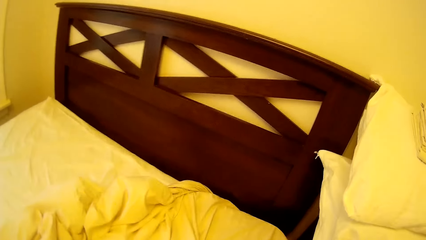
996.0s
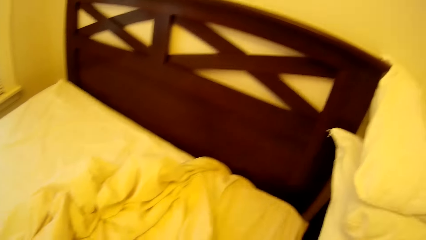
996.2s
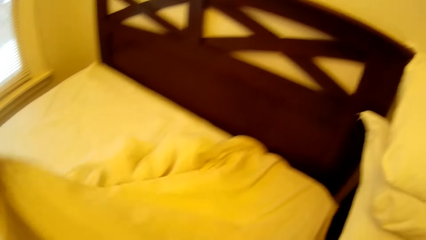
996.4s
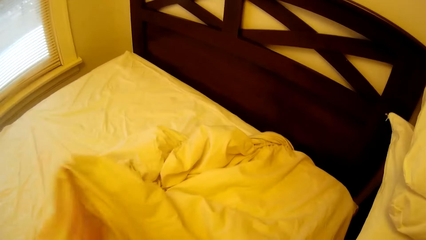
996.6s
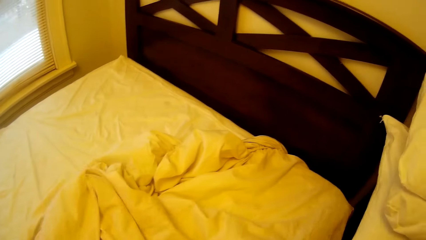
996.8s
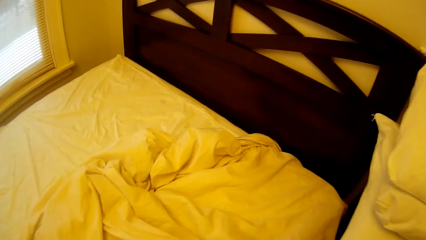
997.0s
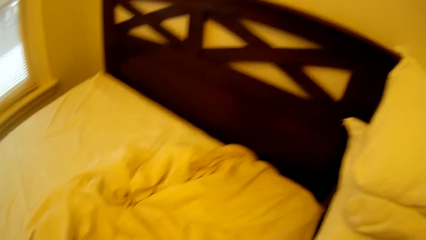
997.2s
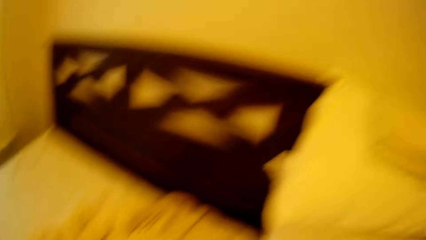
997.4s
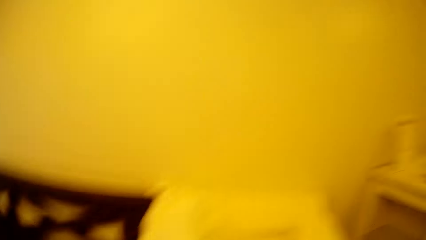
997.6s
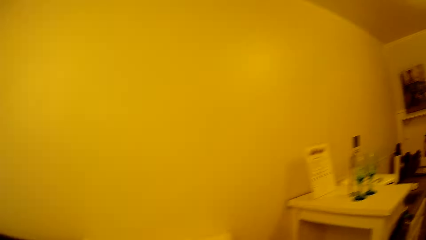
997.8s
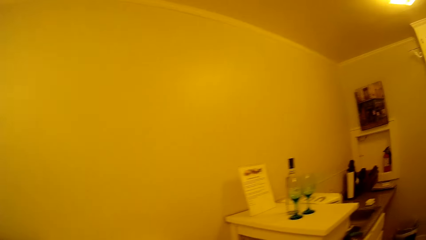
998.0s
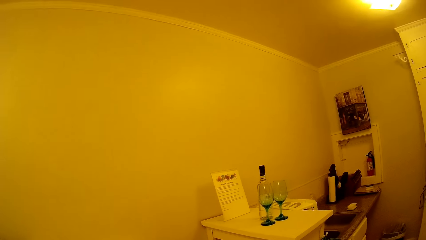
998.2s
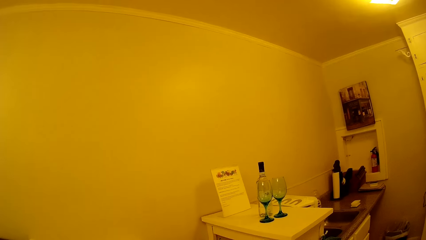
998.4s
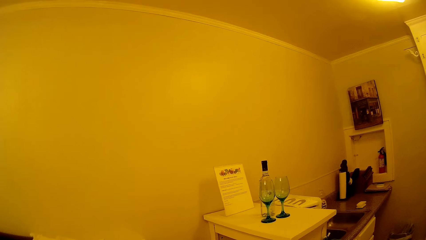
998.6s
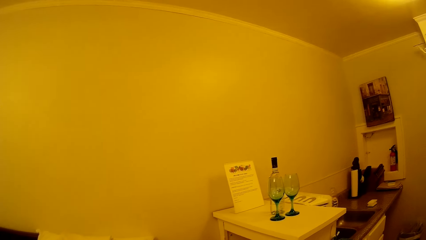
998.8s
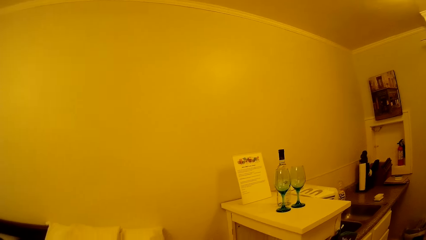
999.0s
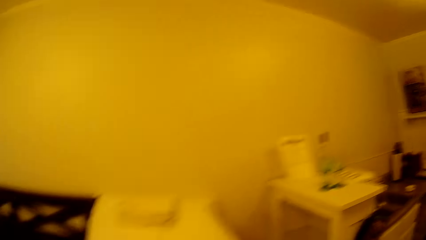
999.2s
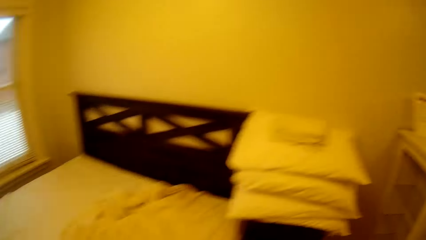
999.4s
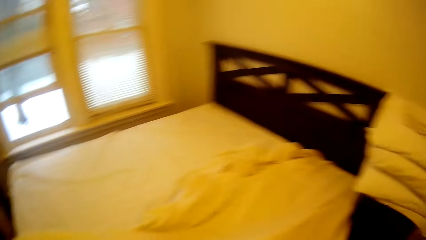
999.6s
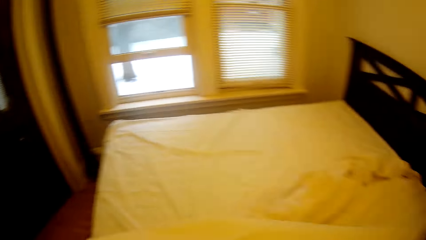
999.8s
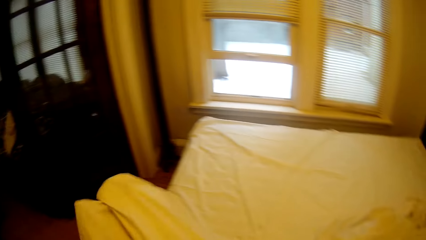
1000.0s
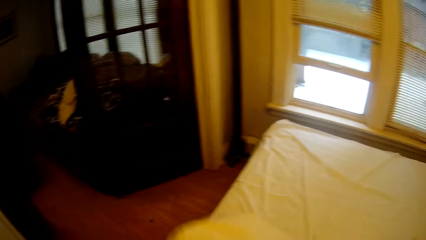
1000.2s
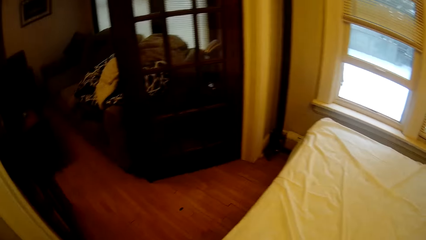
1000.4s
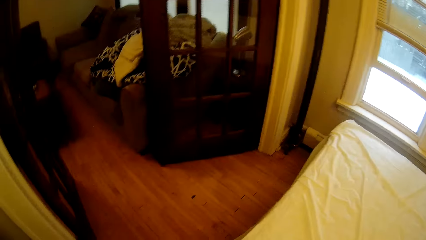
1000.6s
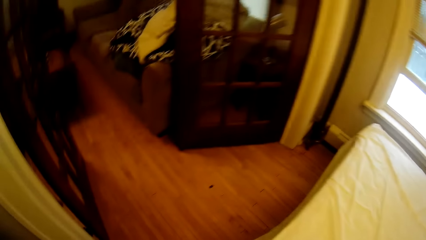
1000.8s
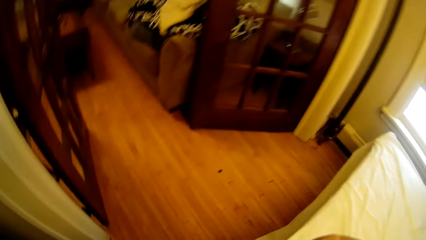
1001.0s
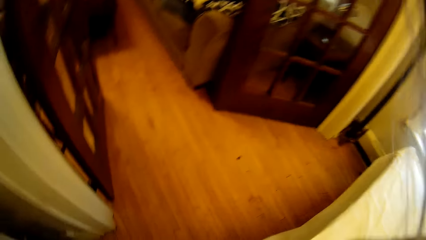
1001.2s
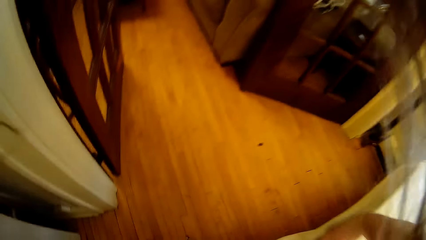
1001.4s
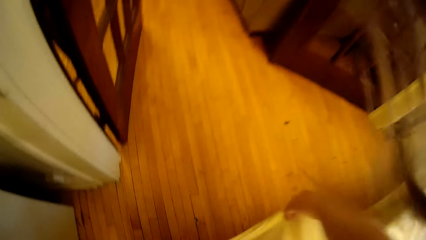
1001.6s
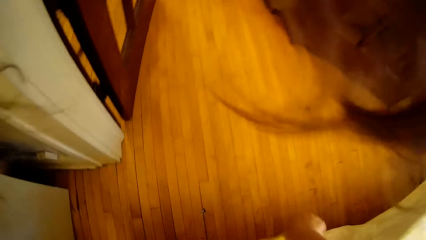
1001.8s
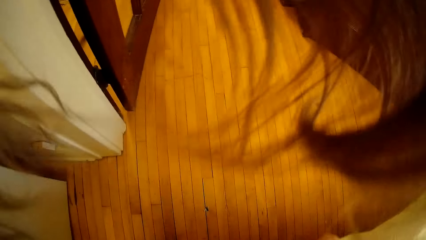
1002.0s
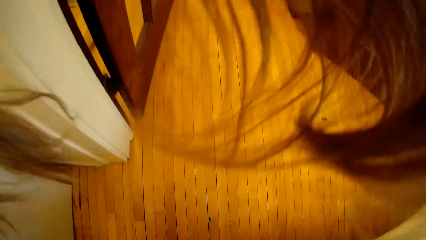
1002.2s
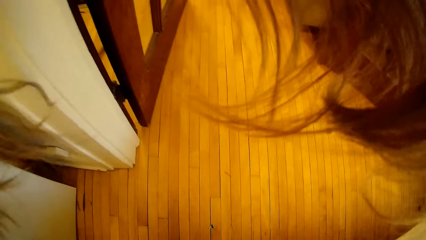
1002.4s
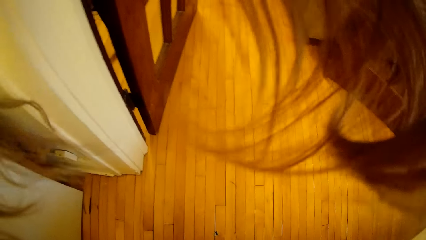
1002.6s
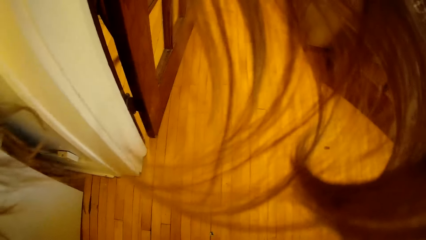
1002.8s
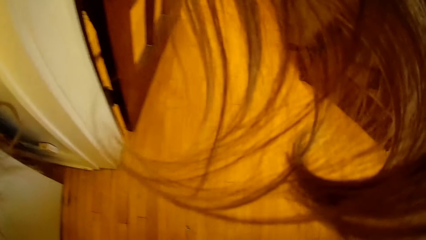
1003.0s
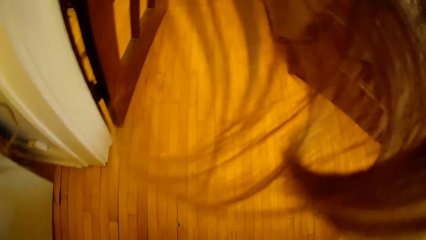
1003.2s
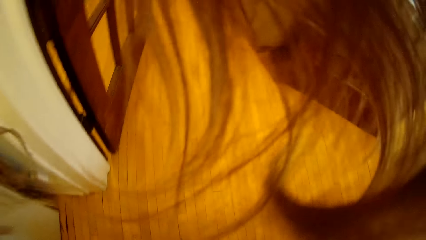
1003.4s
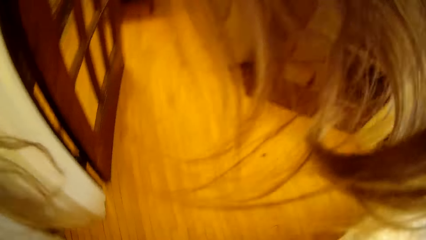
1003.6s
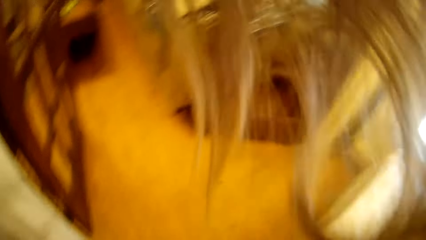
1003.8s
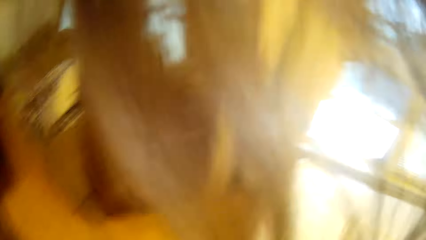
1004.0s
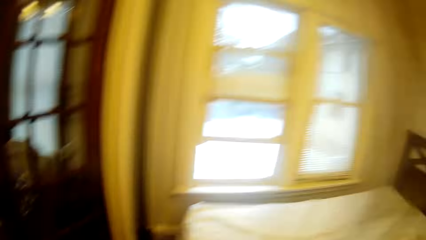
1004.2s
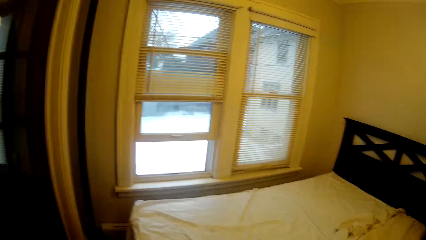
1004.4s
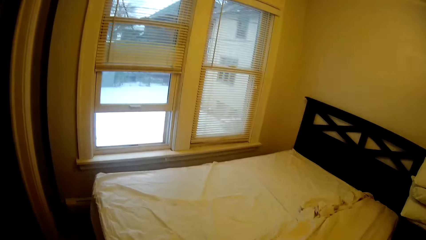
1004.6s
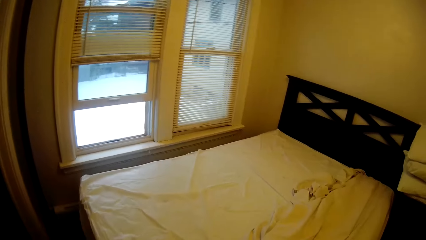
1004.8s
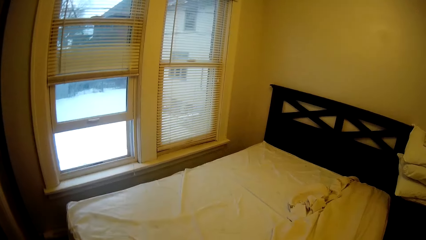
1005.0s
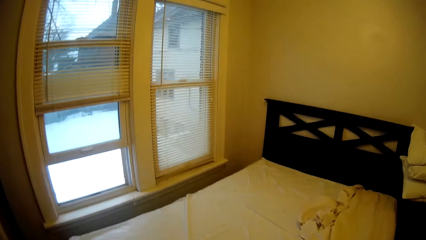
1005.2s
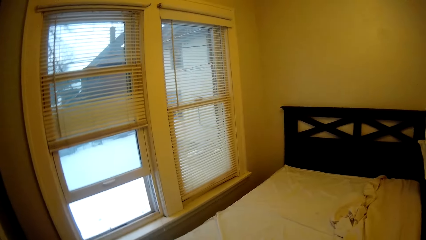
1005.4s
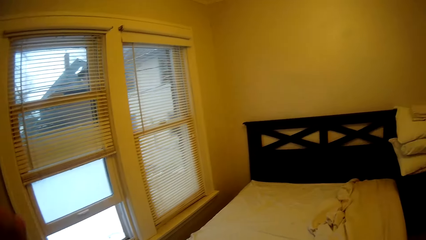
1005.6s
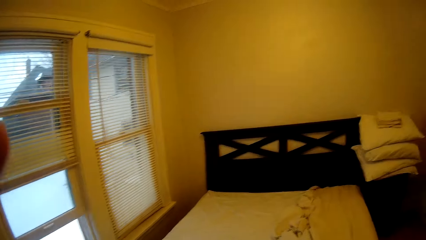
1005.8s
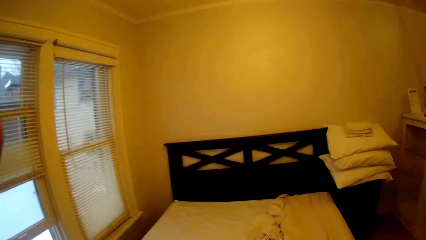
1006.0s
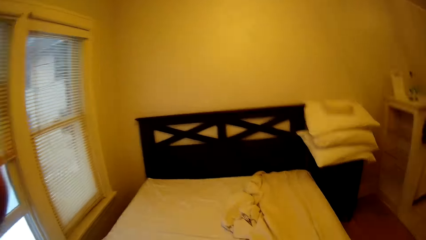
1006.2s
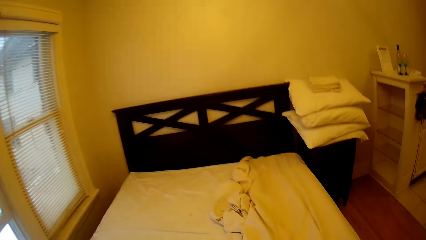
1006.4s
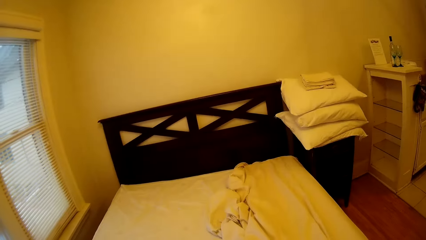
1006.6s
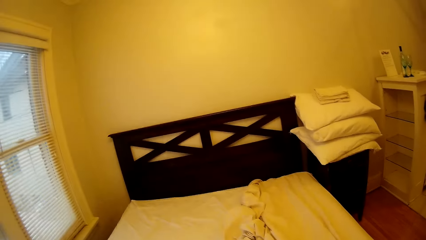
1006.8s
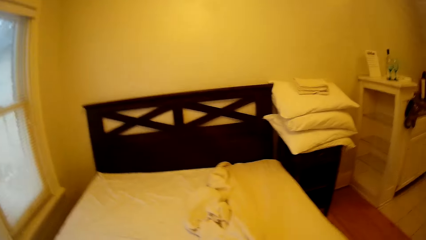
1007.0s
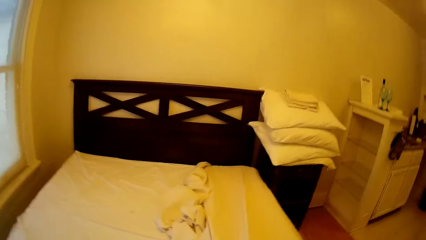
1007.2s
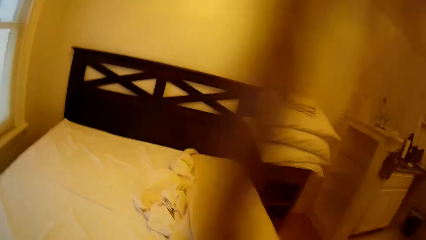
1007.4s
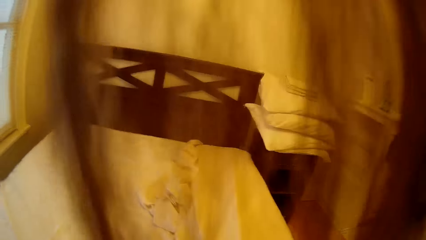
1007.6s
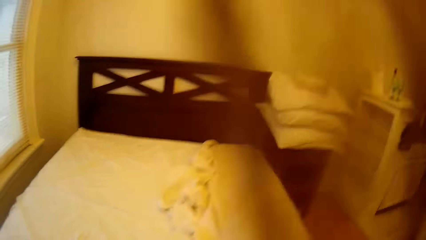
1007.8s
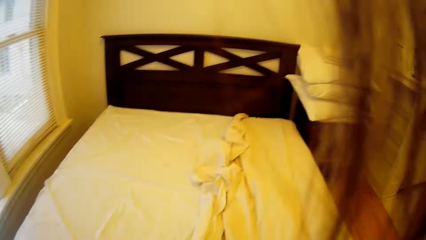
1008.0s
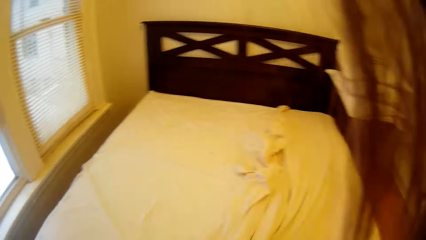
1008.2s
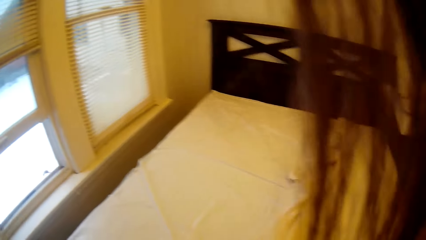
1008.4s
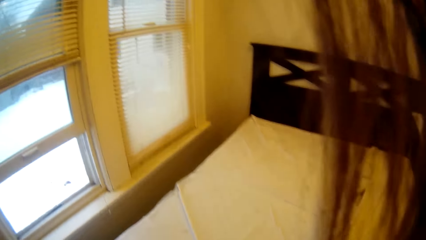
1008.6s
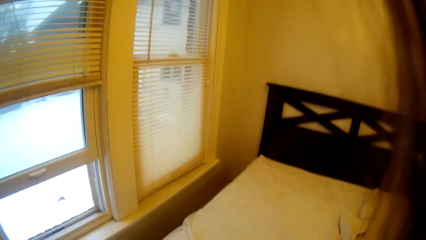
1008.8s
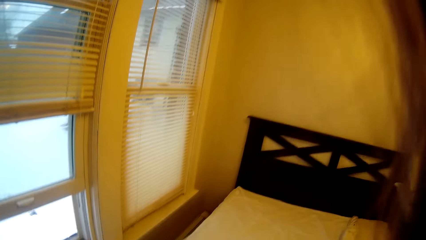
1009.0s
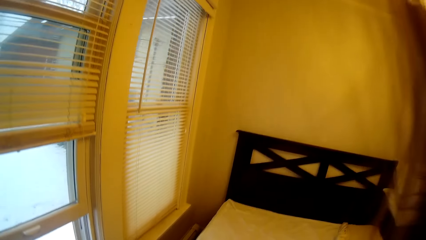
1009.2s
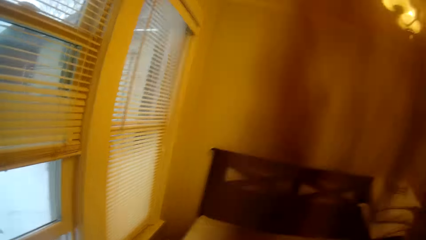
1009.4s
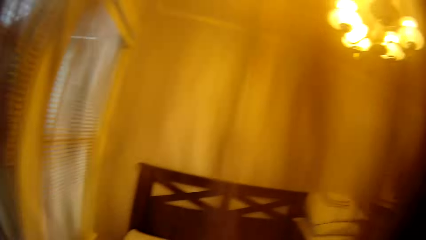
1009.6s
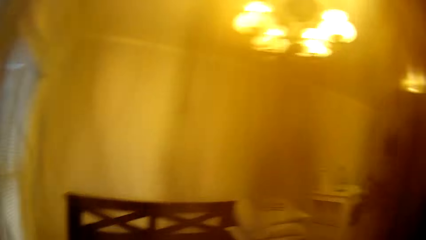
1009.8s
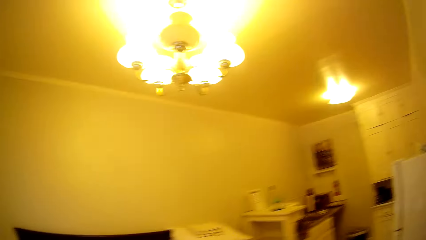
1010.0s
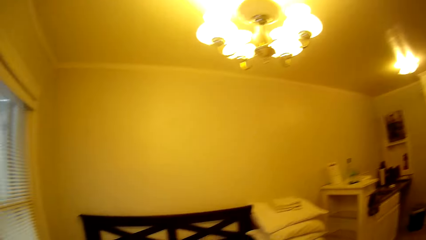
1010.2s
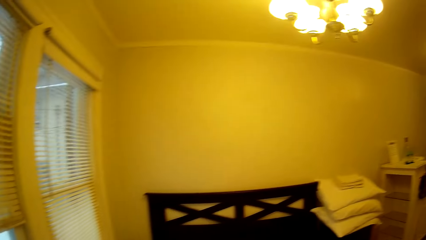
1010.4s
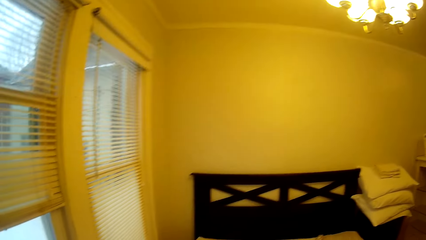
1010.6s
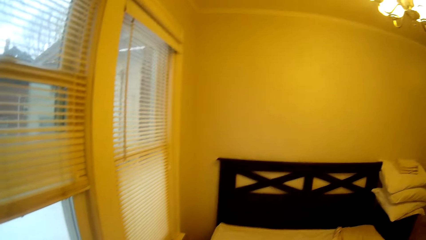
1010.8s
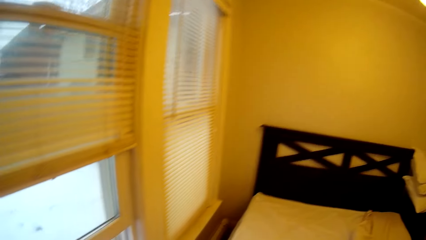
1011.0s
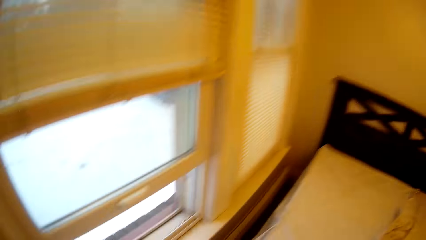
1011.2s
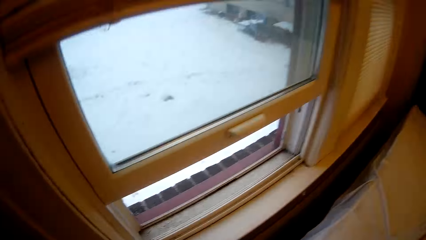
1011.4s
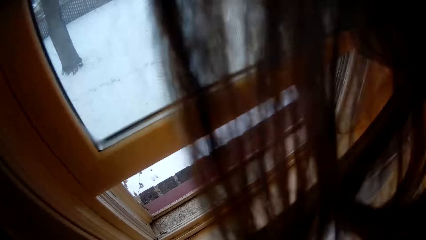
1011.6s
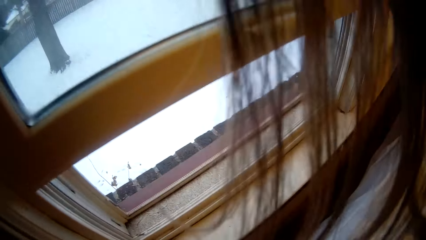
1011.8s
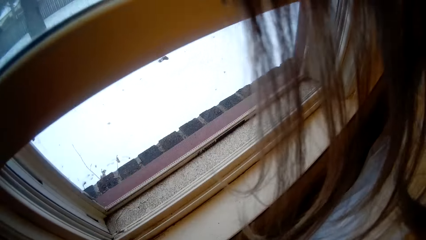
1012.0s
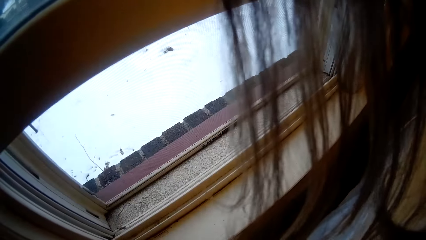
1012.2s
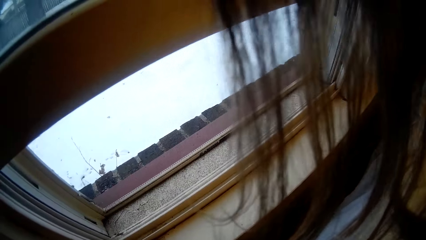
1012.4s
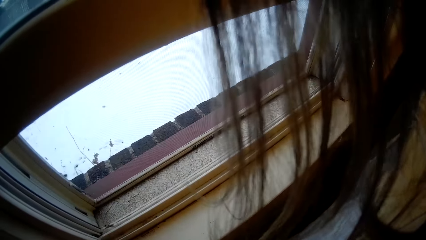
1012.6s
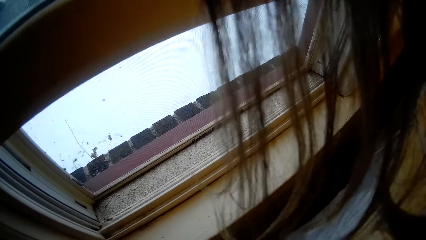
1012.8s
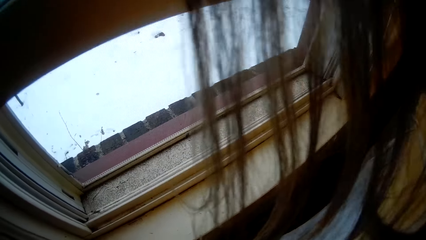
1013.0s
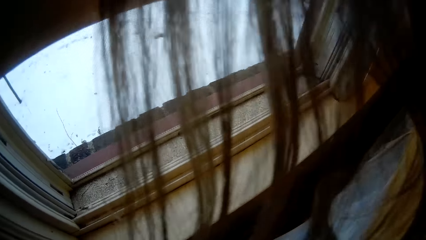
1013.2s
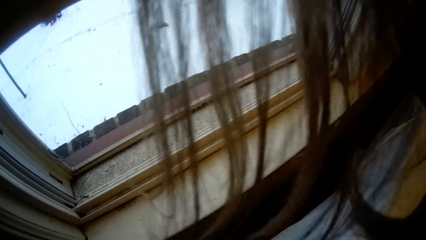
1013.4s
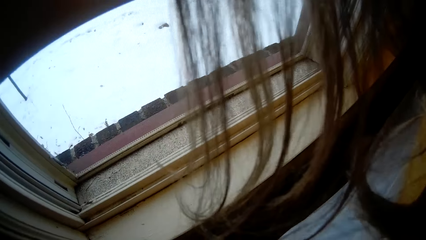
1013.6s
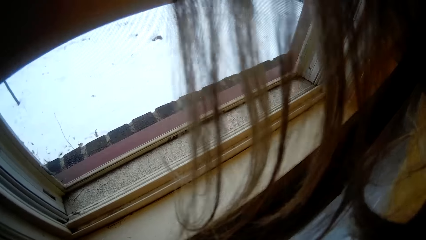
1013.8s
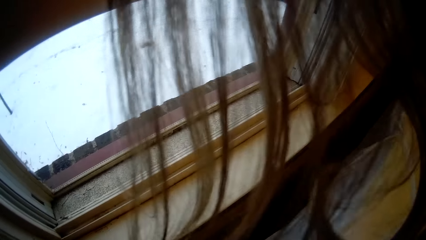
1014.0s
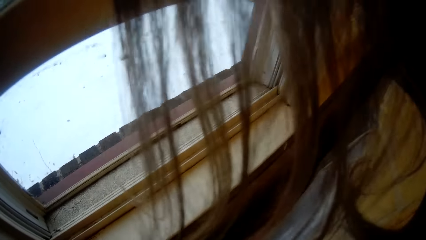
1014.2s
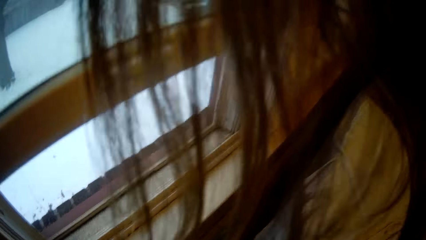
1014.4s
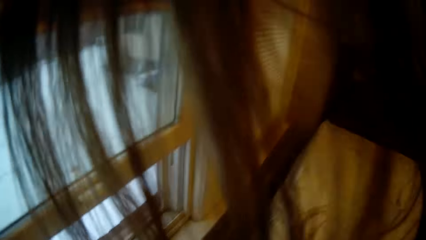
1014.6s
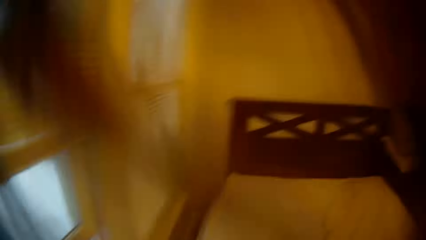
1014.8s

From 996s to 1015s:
The camera wearer looks around in the house. They make the bed. They walk around the bed. They touch their head. They make the bed.
